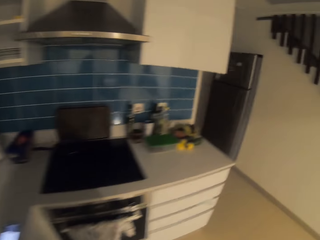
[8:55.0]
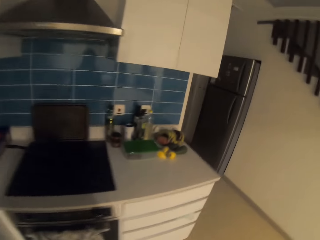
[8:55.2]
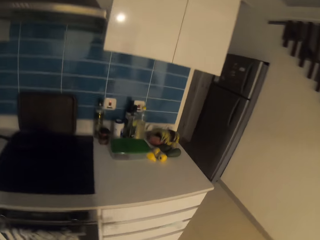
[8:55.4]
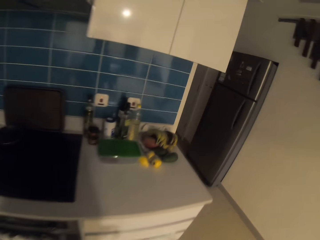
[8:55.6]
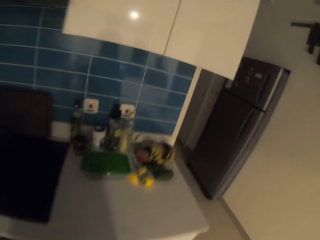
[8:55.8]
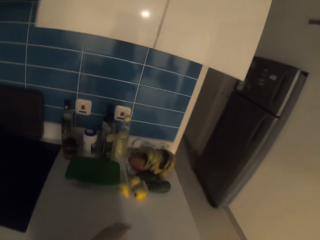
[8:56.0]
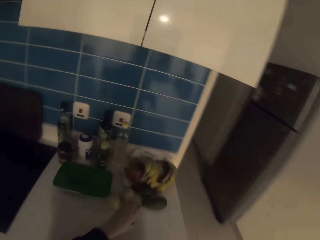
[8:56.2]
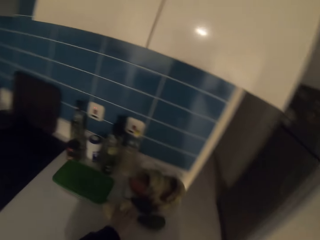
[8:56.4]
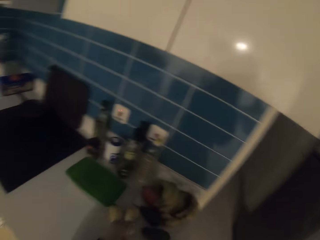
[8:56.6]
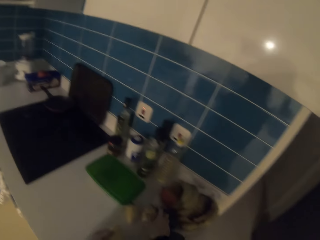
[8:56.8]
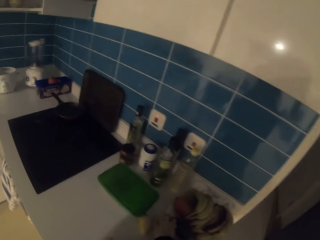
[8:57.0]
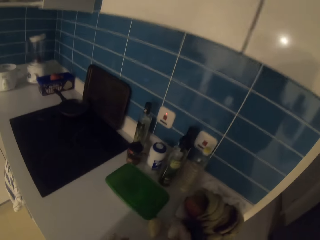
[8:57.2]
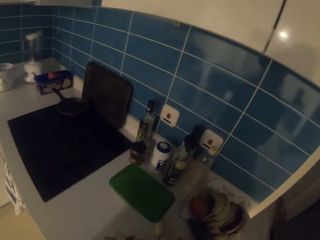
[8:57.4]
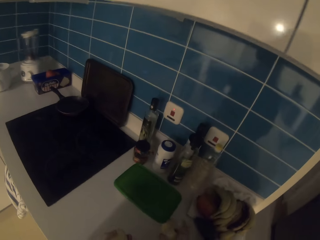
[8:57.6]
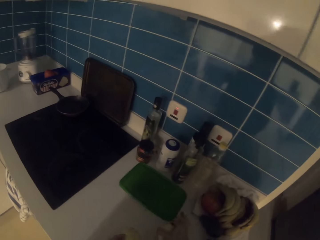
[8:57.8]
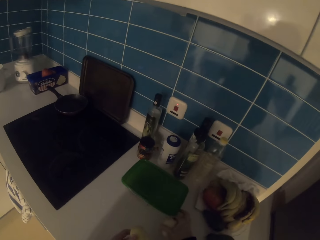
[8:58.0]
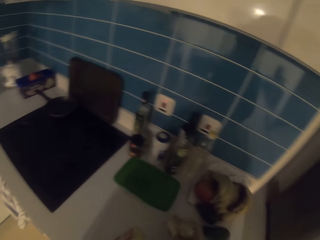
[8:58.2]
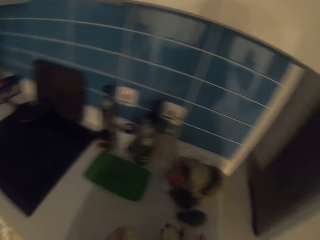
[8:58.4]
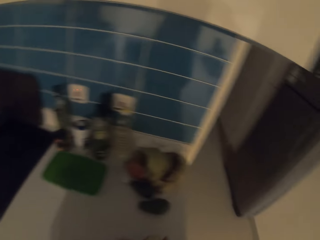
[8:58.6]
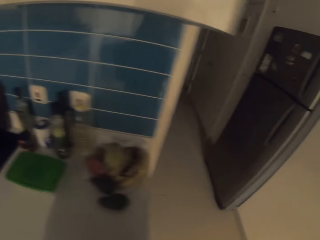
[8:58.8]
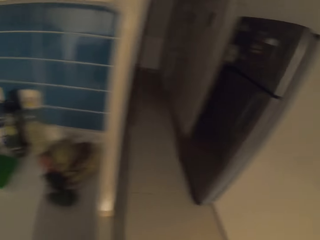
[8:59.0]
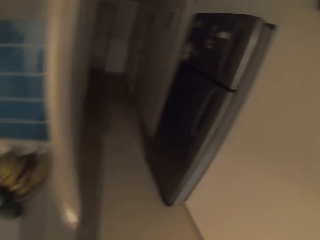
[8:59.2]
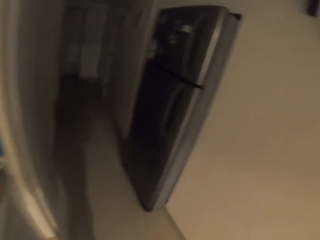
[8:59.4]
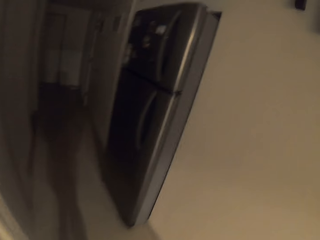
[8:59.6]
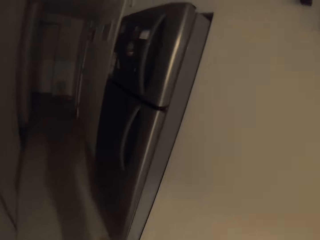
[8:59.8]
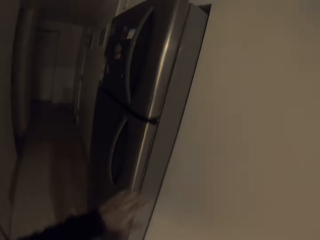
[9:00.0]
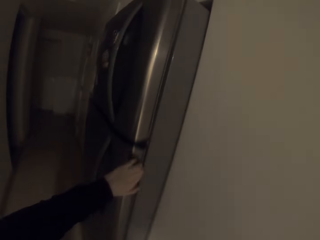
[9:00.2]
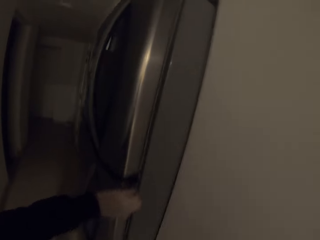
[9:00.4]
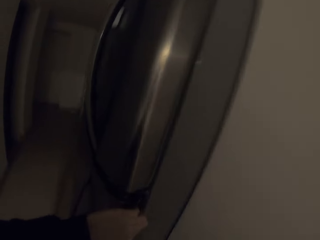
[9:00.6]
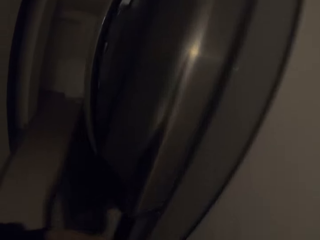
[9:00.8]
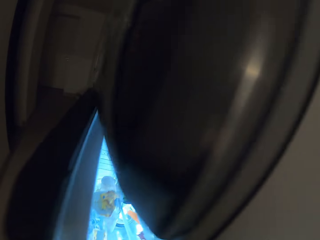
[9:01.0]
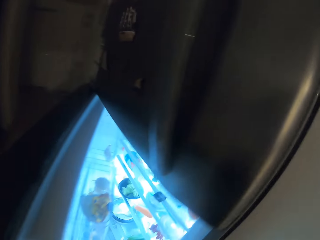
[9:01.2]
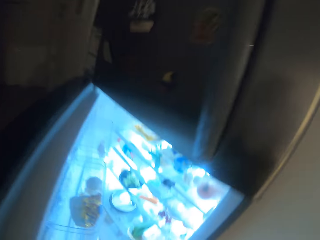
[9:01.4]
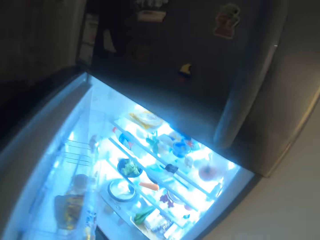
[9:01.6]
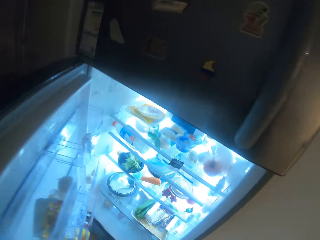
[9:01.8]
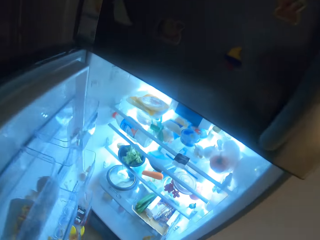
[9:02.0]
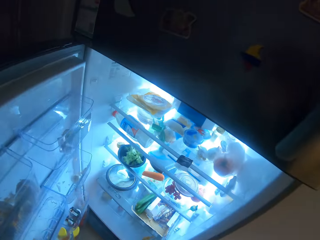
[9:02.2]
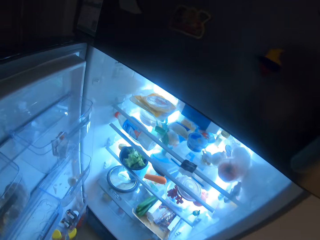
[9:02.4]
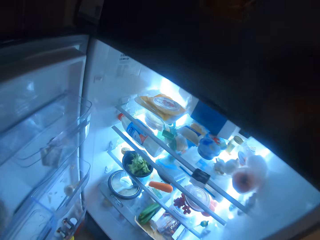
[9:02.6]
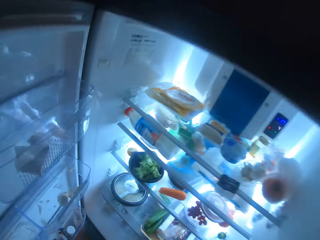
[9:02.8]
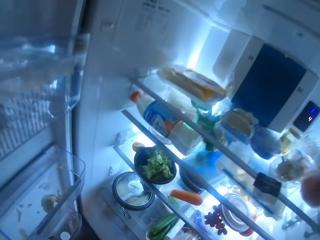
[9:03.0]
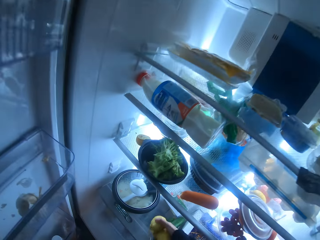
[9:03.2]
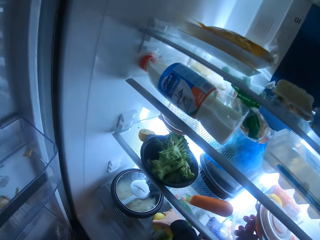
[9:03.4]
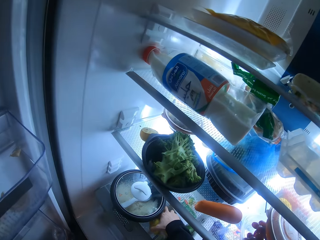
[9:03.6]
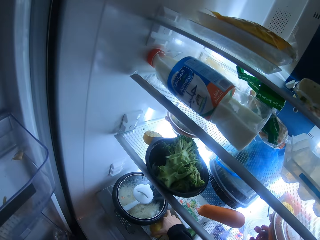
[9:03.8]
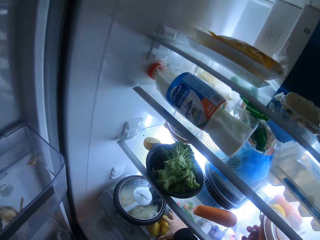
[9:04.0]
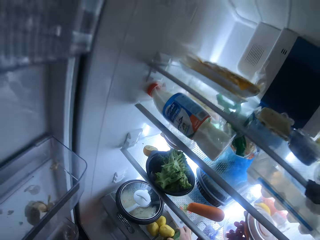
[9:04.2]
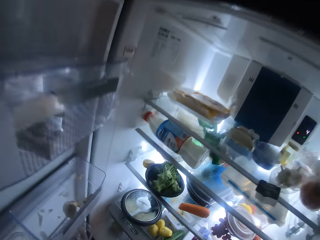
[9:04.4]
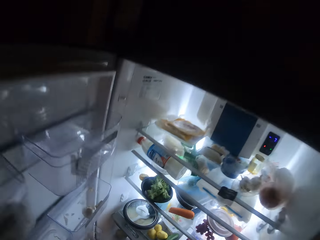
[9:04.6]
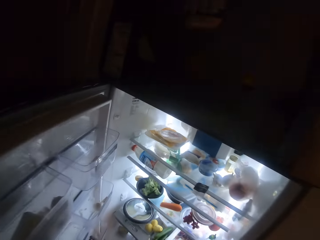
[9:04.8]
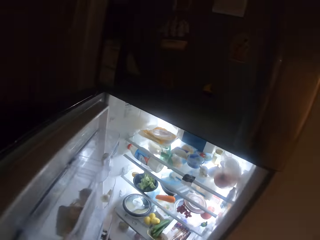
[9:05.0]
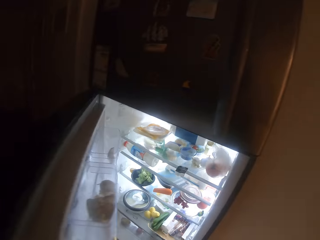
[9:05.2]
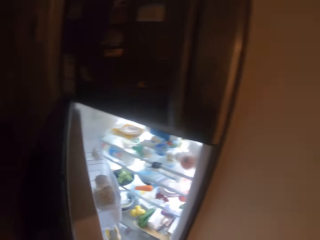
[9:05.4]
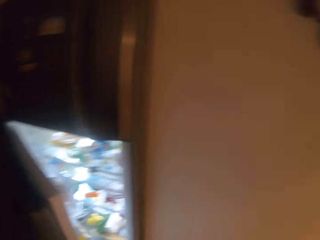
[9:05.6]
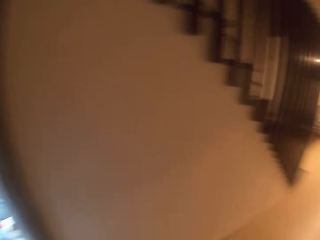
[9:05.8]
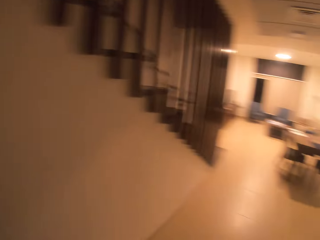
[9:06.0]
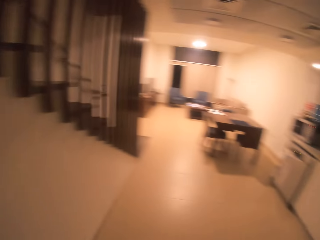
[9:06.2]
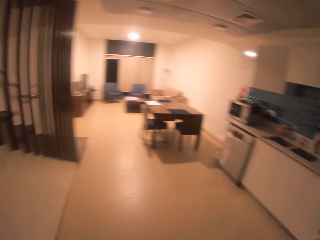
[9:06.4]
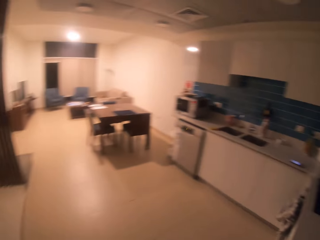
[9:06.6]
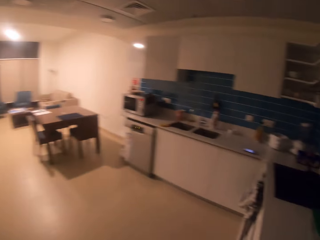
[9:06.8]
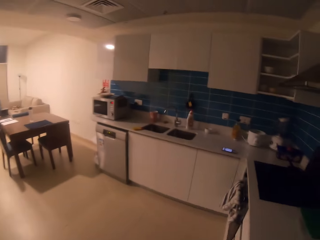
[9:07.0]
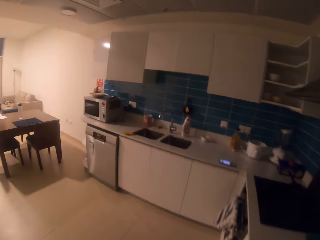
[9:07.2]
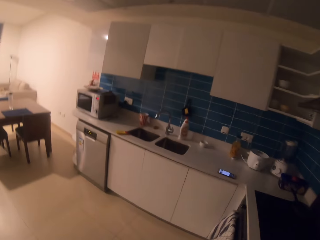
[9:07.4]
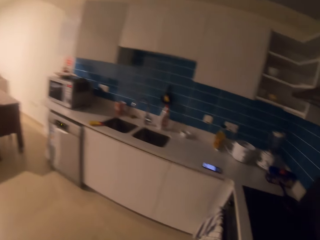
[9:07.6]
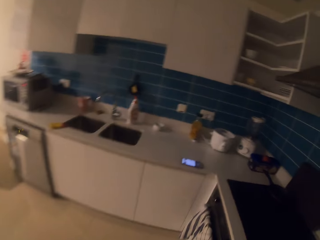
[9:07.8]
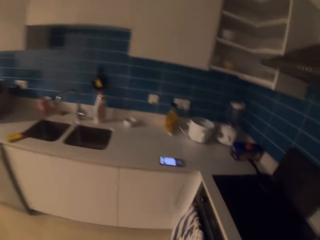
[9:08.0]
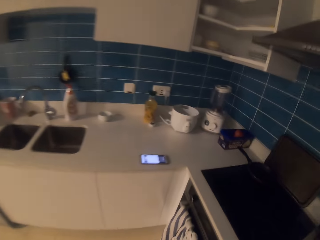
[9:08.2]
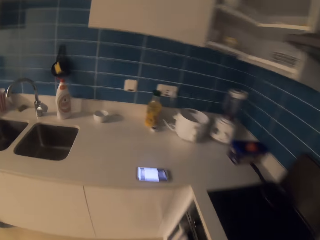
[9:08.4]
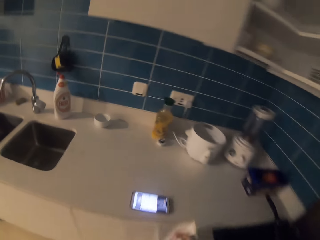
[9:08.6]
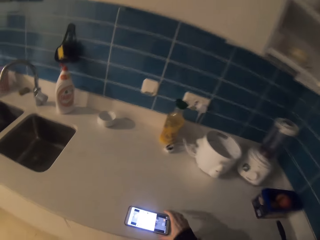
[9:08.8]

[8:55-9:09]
The camera wearer picks some fruits from the table. They walk around the house. They open the fridge. They put the fruits in the fridge. They close the fridge. They walk to the kitchen bench.

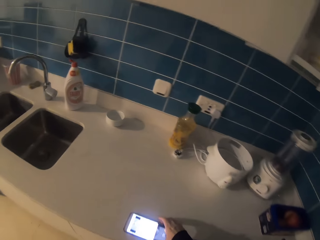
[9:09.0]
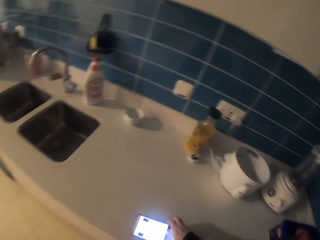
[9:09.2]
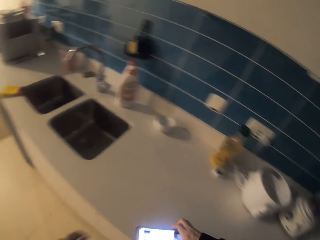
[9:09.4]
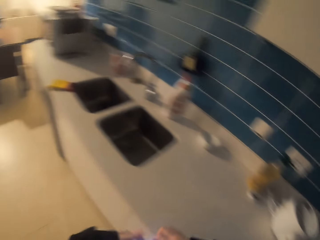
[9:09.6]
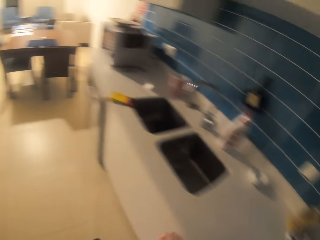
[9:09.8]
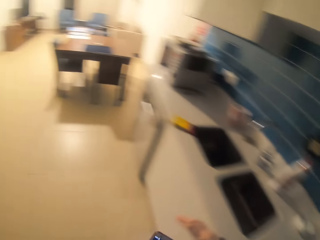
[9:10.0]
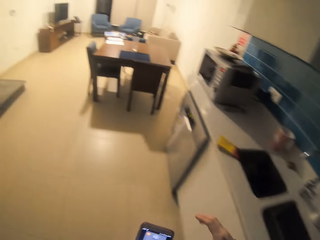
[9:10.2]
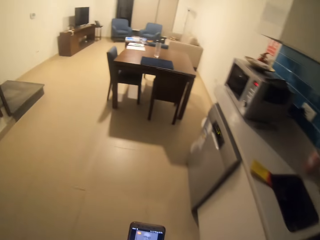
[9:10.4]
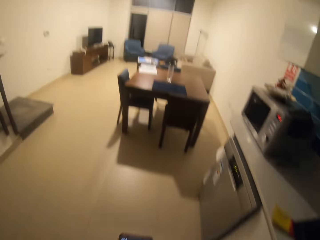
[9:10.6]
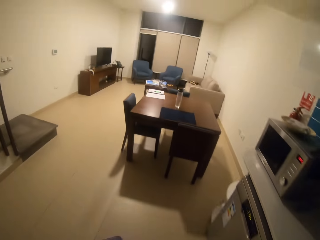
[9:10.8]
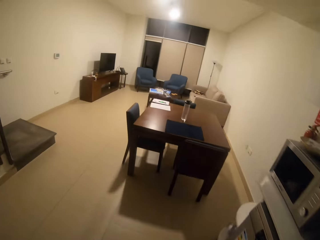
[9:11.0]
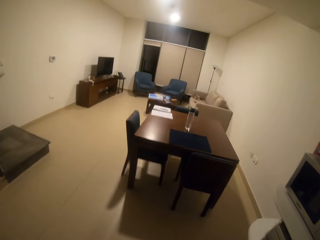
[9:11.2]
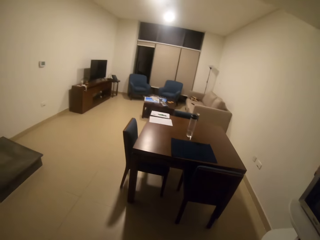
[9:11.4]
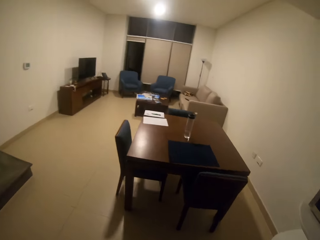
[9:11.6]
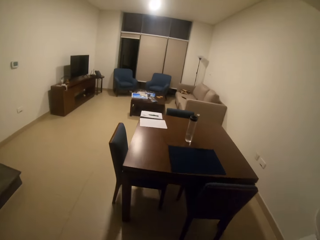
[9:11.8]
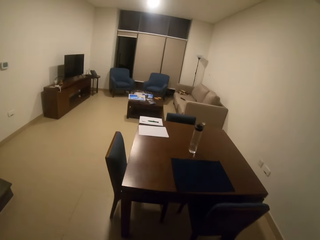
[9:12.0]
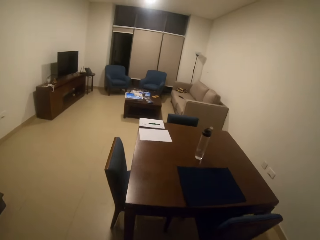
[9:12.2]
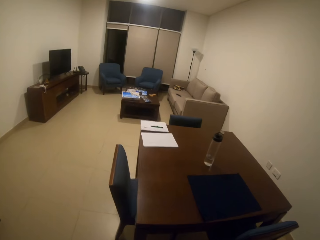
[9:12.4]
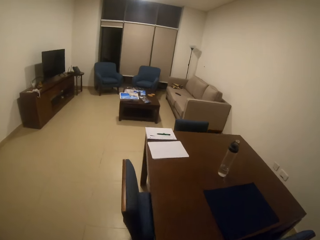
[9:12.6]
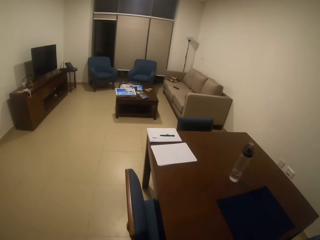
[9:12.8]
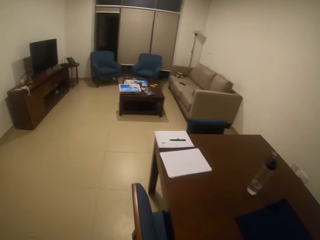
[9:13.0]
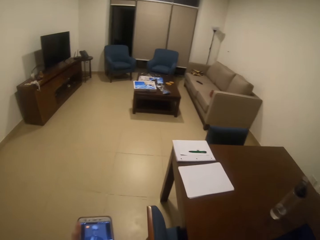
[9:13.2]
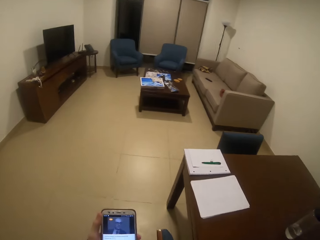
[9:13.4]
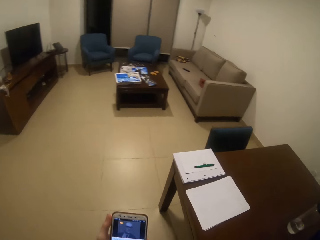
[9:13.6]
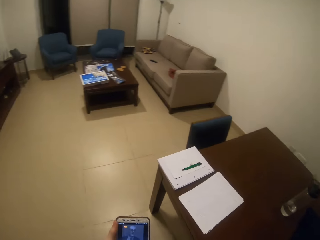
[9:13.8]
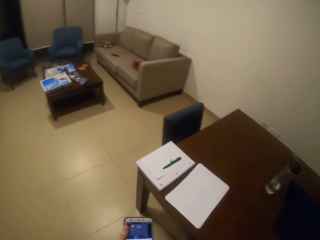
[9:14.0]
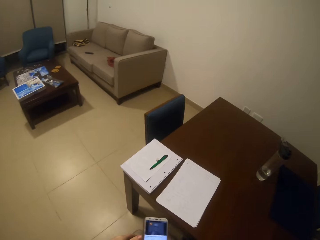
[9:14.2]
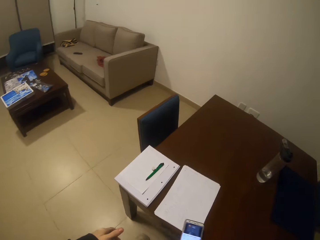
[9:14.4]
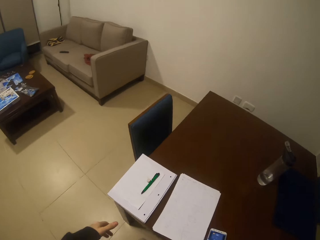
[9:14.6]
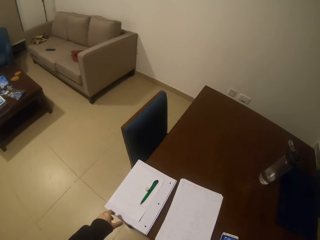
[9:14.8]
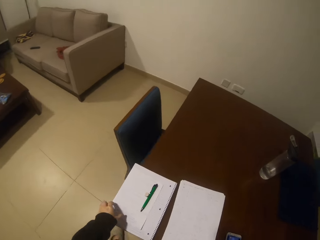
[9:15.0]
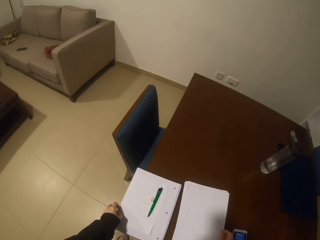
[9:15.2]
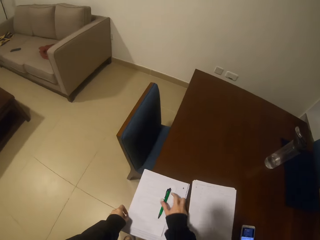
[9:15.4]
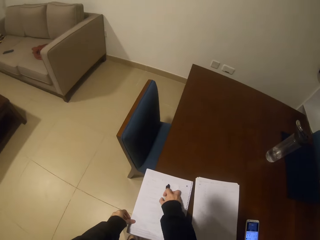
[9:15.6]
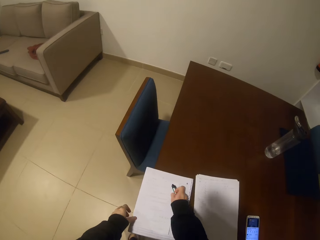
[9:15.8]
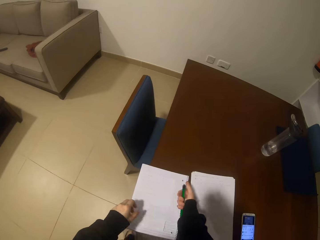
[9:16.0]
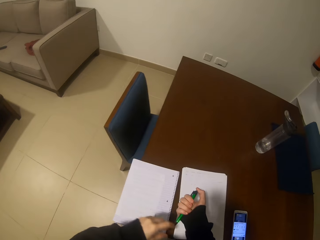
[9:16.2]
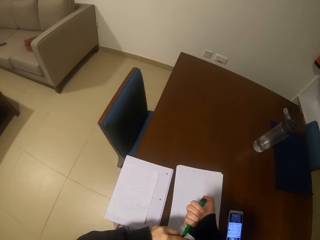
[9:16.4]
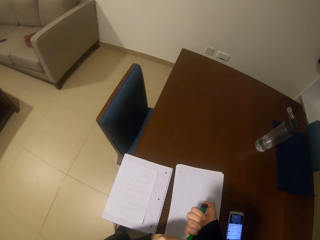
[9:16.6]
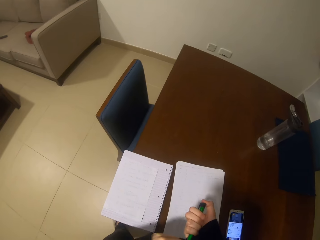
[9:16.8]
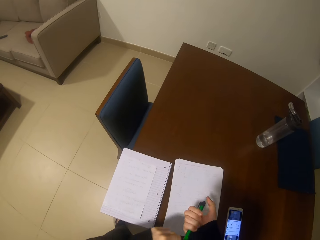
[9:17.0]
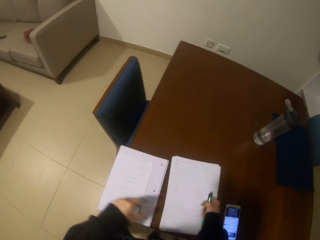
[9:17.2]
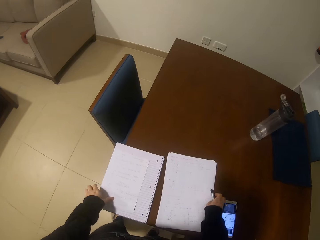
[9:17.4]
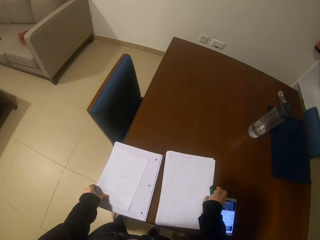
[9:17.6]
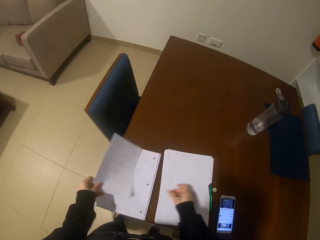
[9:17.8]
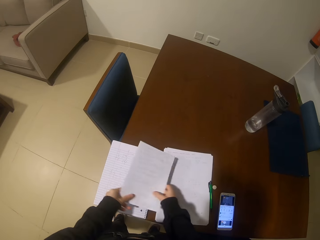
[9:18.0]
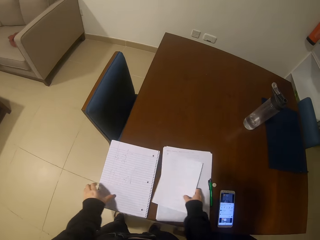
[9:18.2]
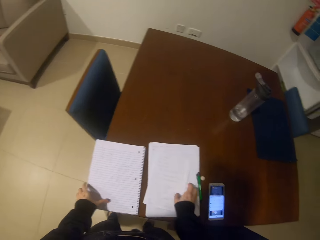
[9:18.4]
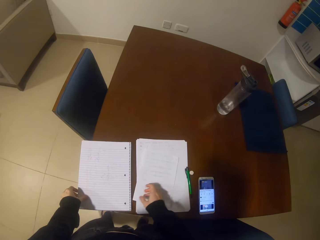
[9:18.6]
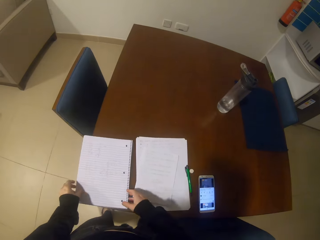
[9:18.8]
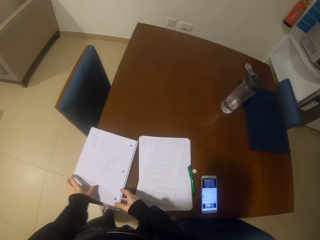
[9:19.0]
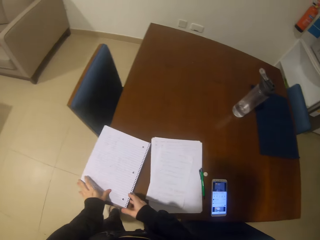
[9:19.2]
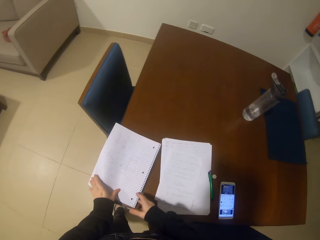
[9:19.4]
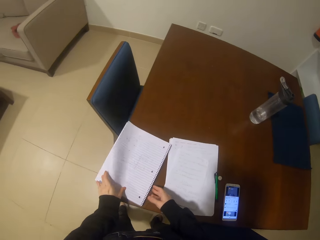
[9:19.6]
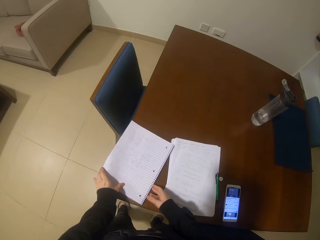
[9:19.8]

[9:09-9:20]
The camera wearer picks up the phone from the table. They walk to the living room. They place the phone on the table. They pick up a pen from the table. They put the pen on the table. They pick up a paper from the table. They place the paper on other papers. They open the book on the table.
